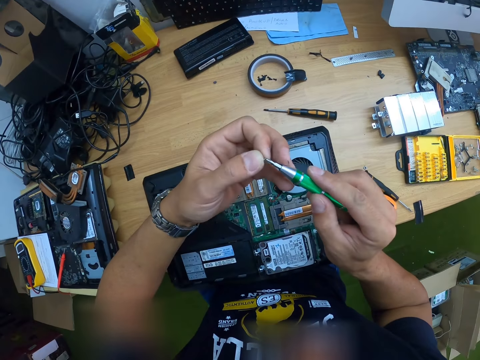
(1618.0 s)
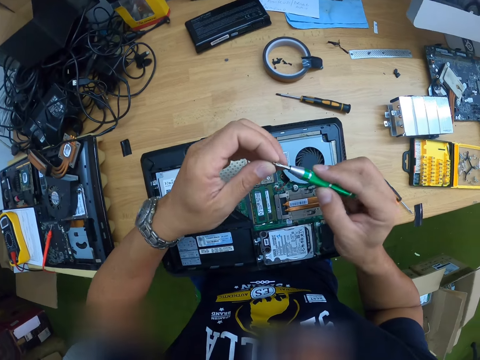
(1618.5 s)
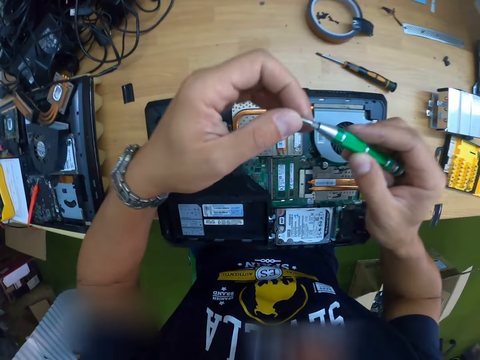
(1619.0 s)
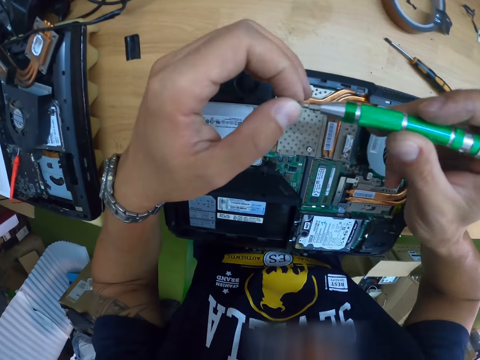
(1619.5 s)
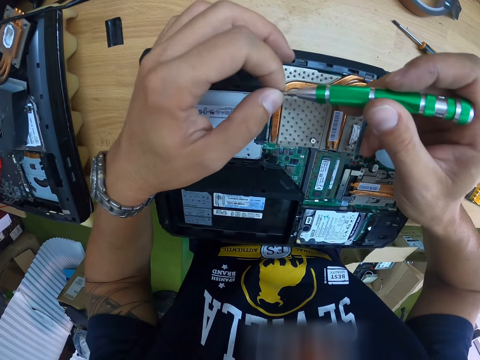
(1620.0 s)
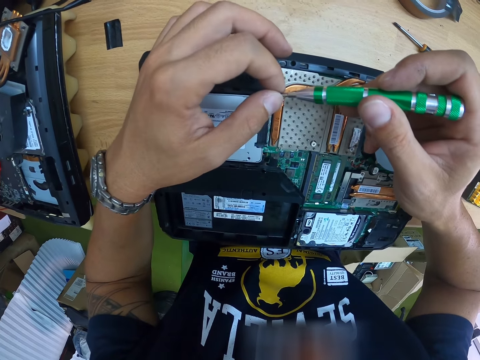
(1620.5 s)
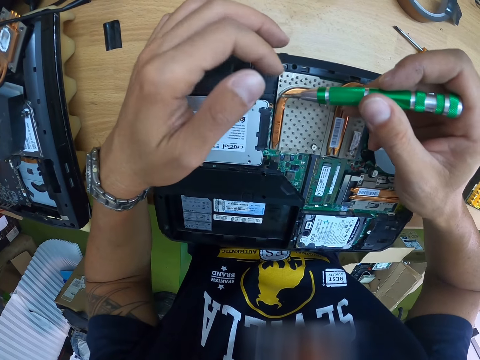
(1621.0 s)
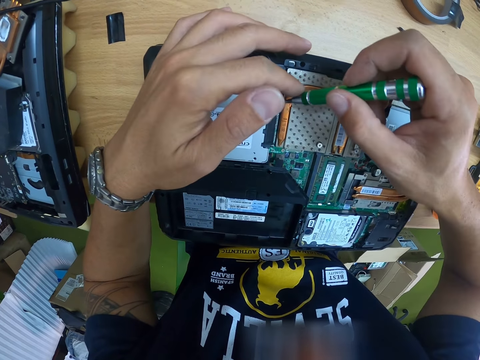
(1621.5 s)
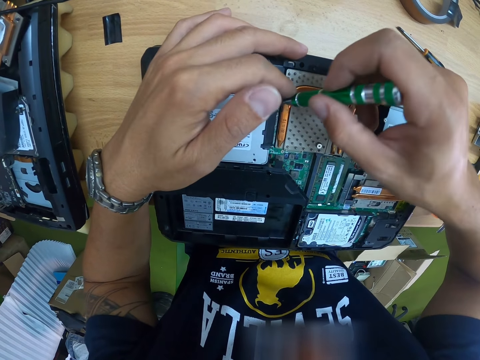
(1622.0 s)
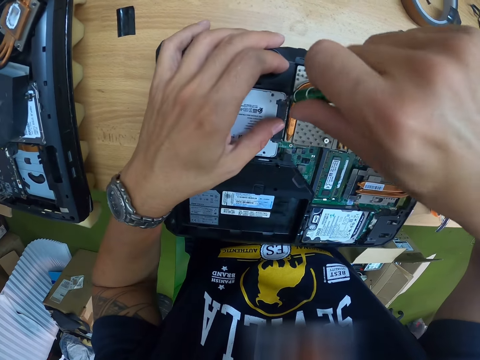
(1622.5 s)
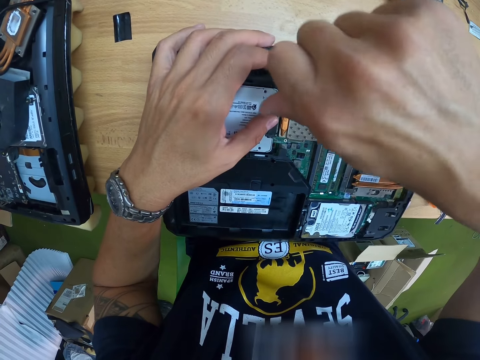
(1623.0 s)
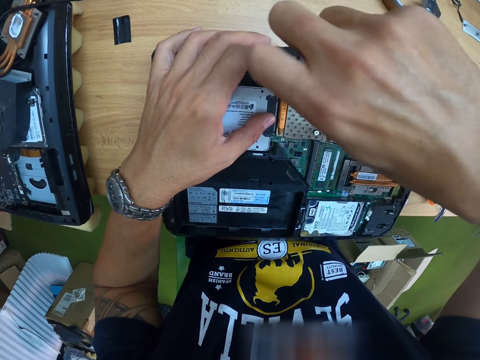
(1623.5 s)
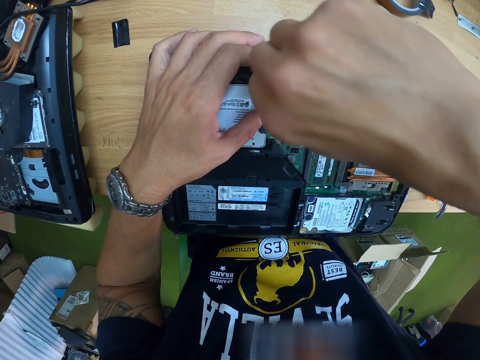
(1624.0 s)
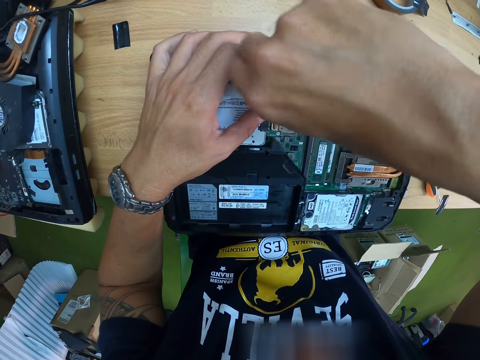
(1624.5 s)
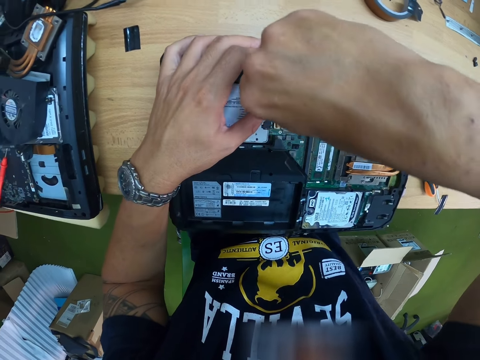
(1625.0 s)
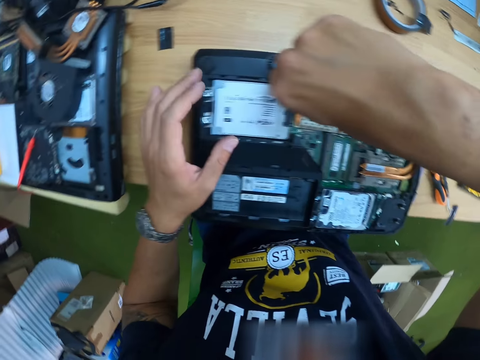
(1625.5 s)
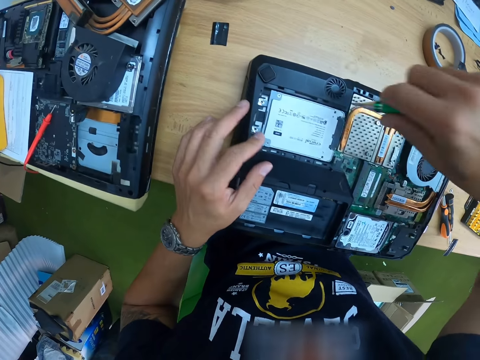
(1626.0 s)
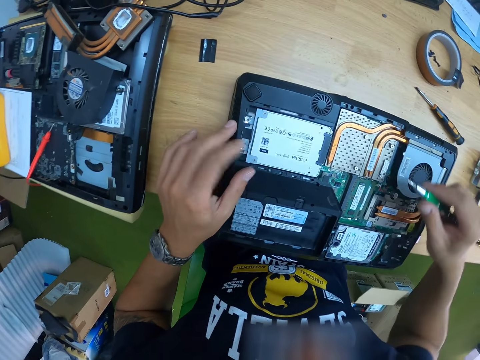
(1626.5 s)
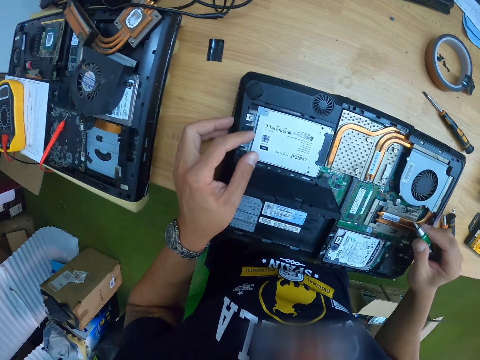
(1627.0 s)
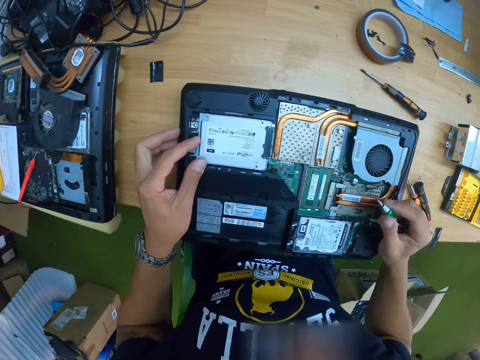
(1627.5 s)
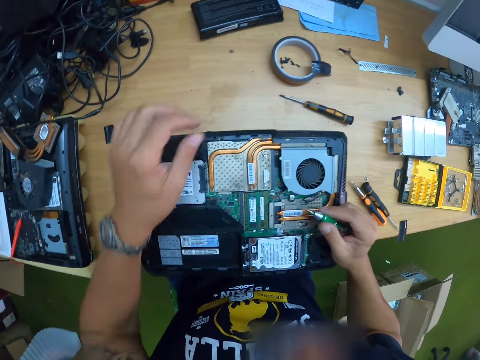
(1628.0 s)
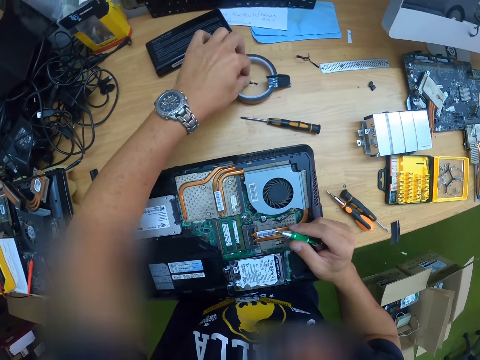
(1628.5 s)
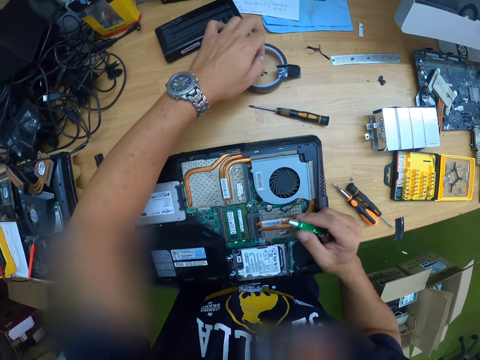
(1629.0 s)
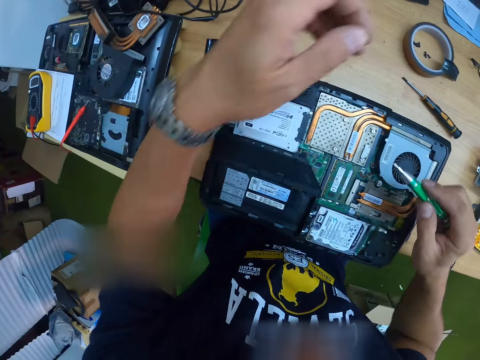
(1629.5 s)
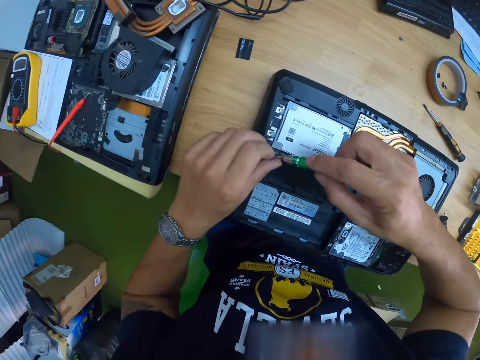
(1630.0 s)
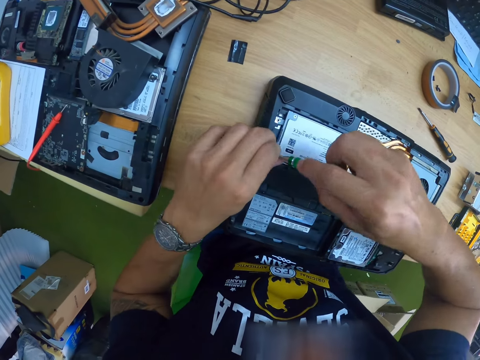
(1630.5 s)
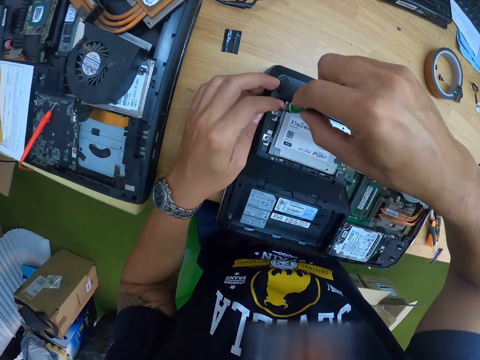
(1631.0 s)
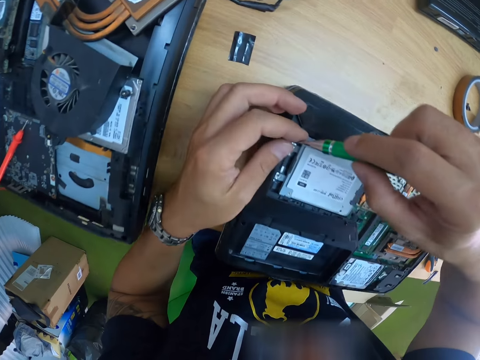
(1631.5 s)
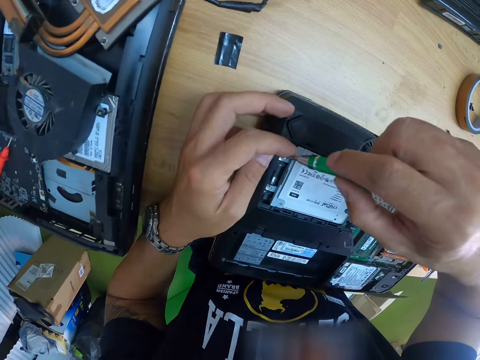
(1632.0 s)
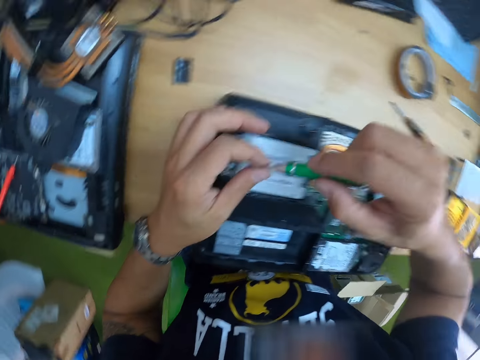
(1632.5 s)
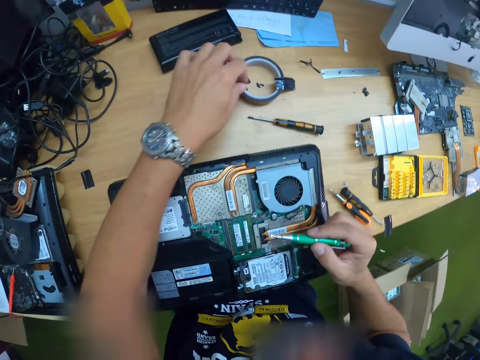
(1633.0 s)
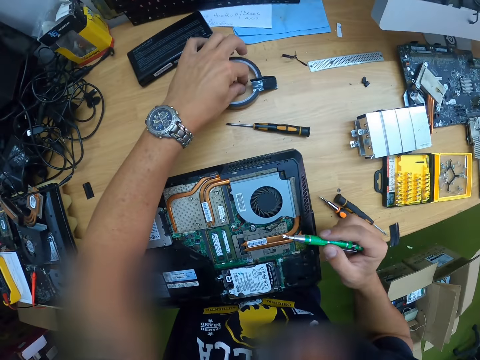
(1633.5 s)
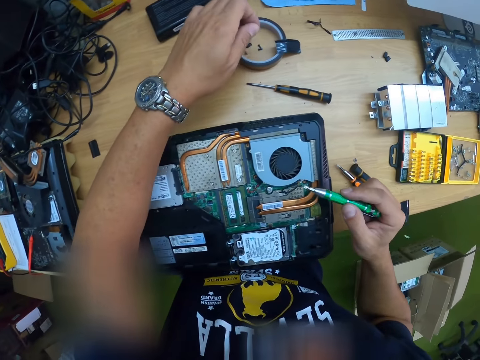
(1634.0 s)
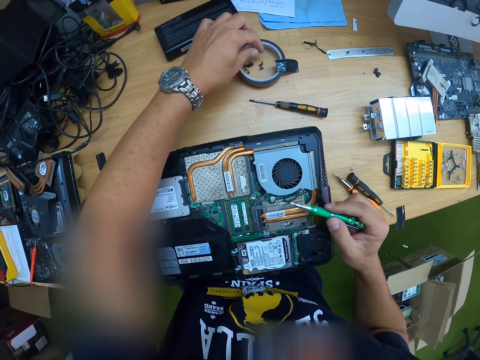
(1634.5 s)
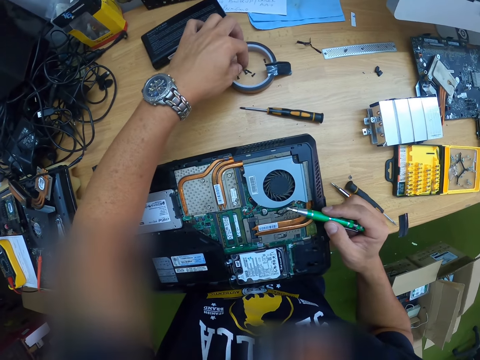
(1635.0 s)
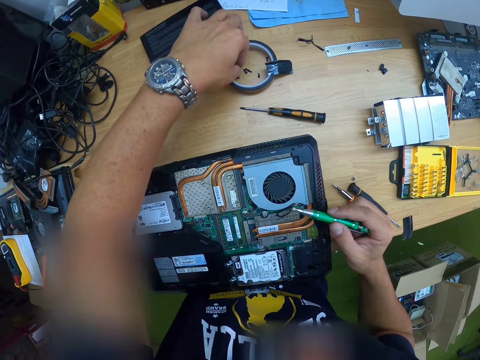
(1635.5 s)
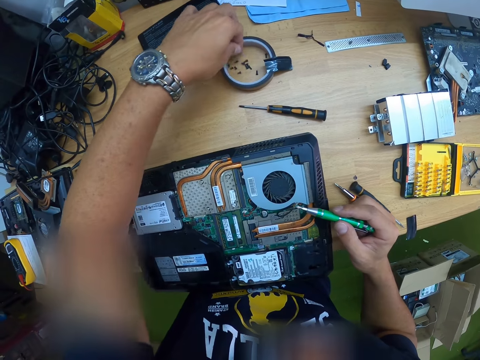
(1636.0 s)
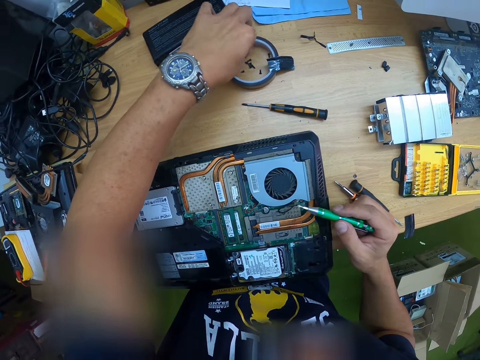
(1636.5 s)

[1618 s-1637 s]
The camera wearer places the screw in his left hand at the tip of the screwdriver in his right hand. He places the screw or bolt on the laptop. He screws the bolt on the laptop using the screwdriver. He supports the laptop with his left hand. He fixes the laptop. He picks a screw from the worktable with his left hand. He fixes the screw in his left hand into the screwdriver in his right hand. He screws the bolt on the laptop. He removes the screw from the screwdriver with his left hand. He places the screw in his left hand on the worktable. He picks a screw from the worktable with his left hand. He drops the screw in his left hand on the table. He searches for a screw on the table with his left hand. He picks a screw from the worktable with his left hand.
